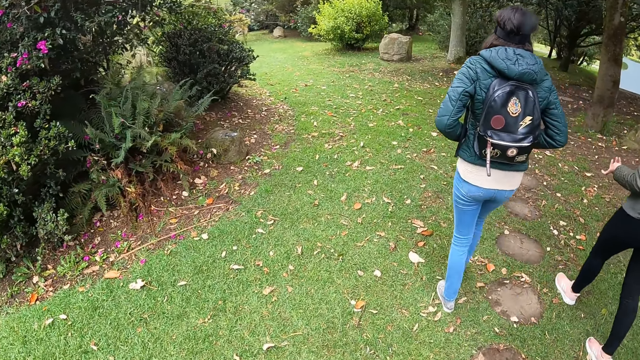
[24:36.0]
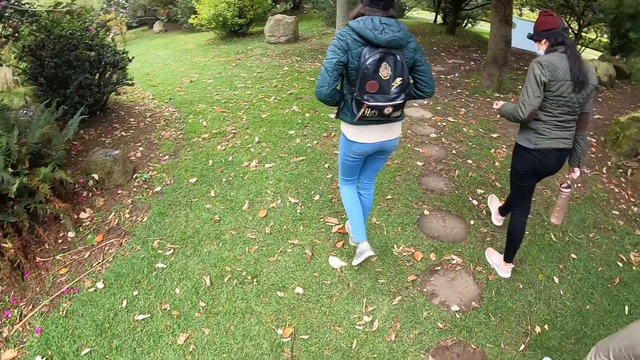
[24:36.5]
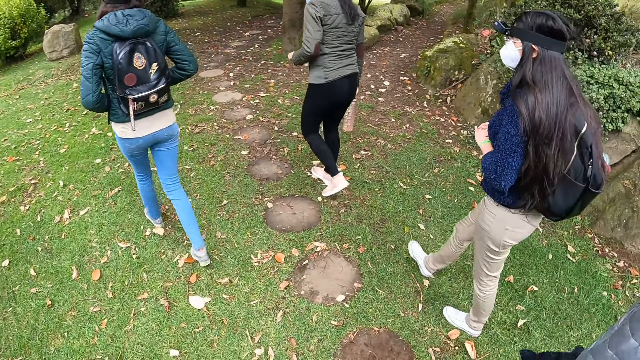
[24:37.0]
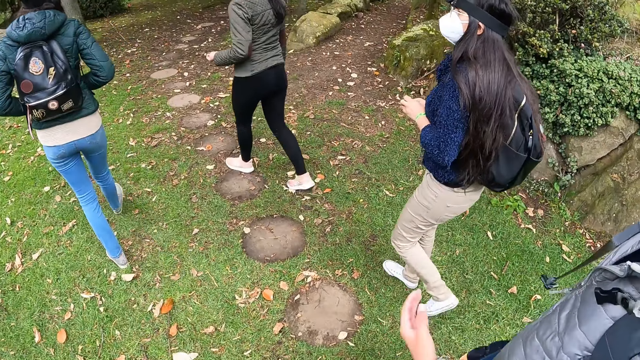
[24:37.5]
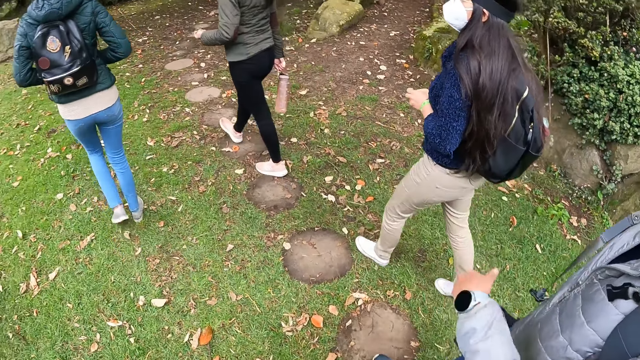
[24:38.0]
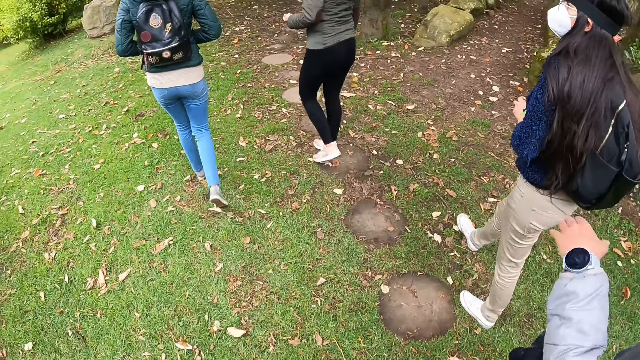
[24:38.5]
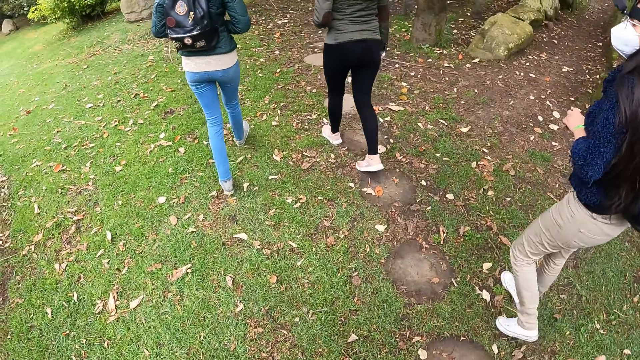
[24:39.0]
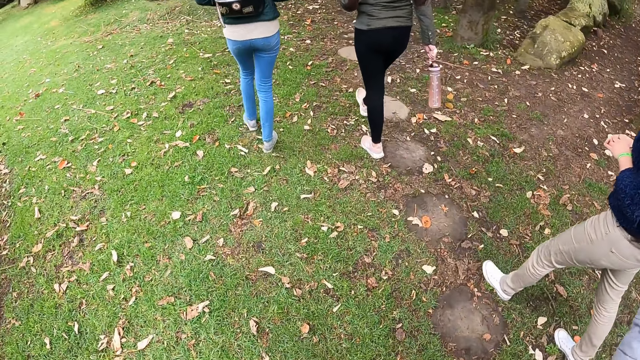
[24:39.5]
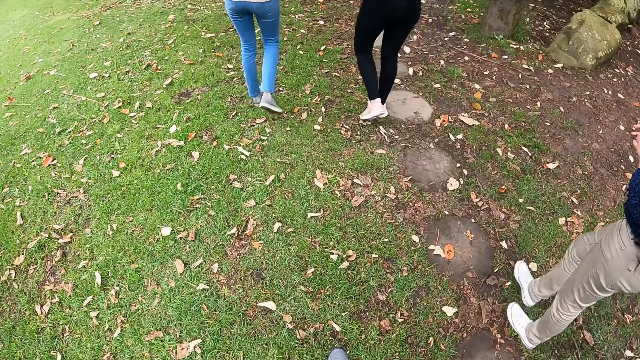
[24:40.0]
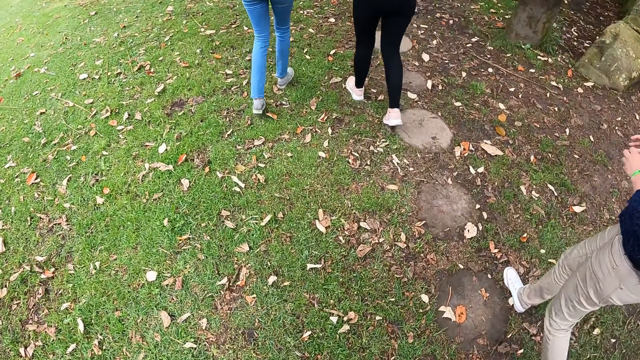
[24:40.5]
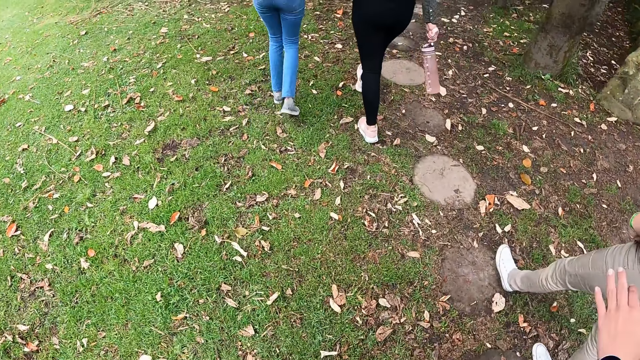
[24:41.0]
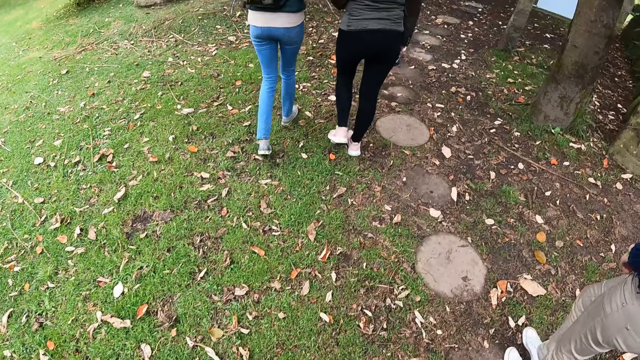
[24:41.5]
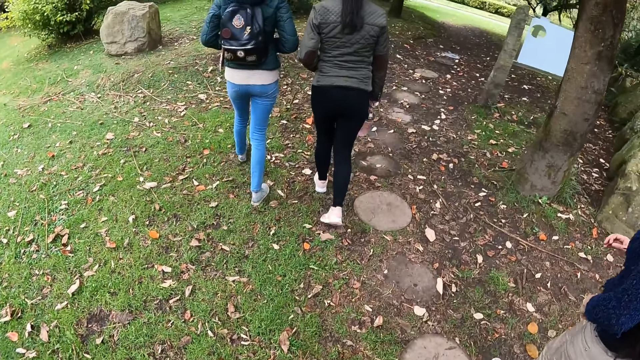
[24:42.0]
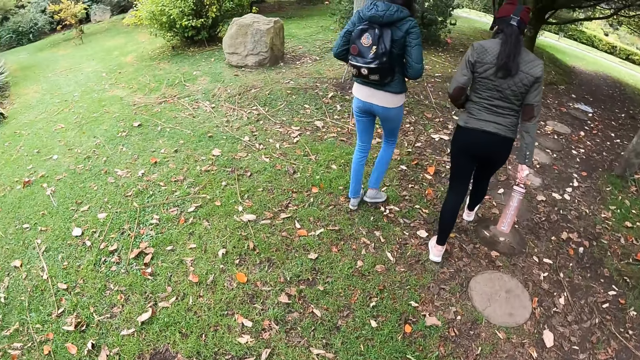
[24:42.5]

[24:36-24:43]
The camera wearer interacts with a woman and another woman. The first woman gesticulates with her left hand.

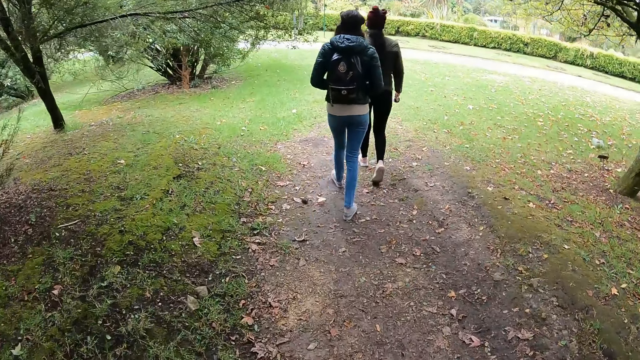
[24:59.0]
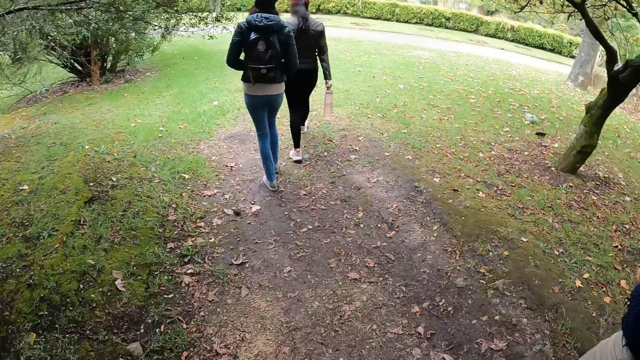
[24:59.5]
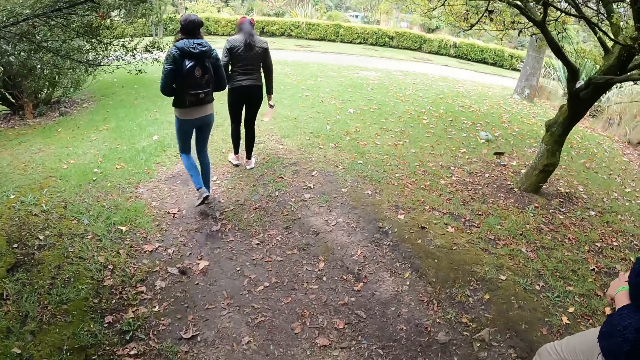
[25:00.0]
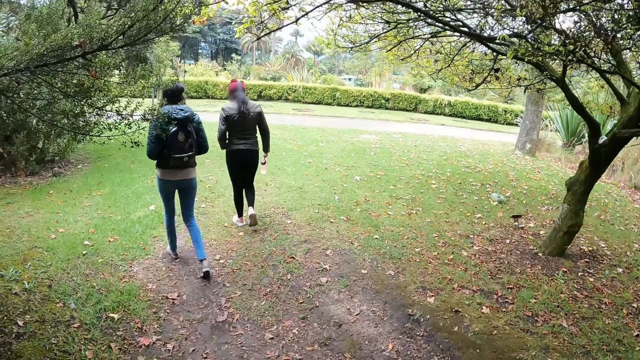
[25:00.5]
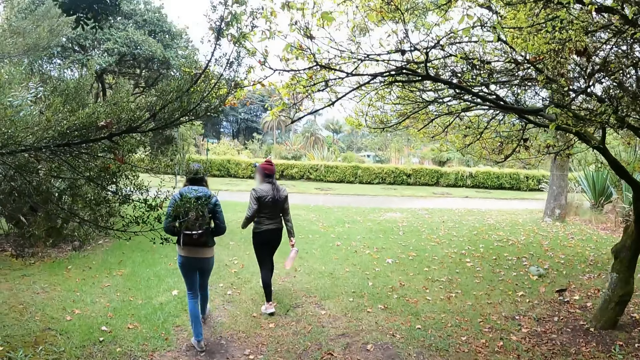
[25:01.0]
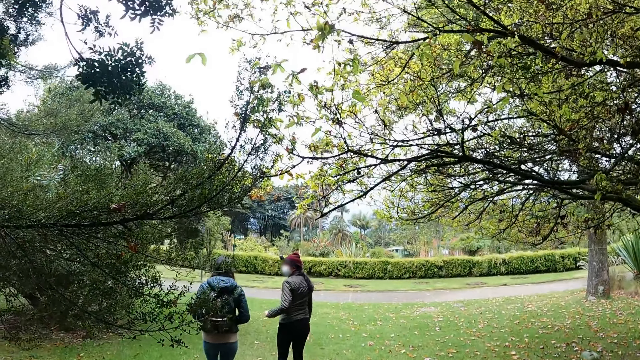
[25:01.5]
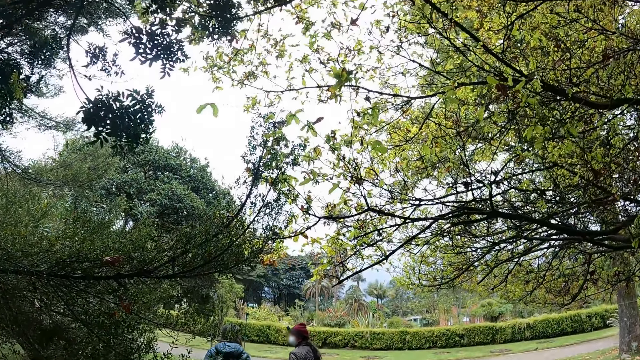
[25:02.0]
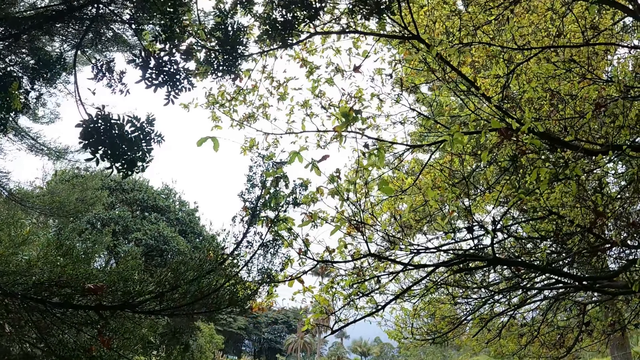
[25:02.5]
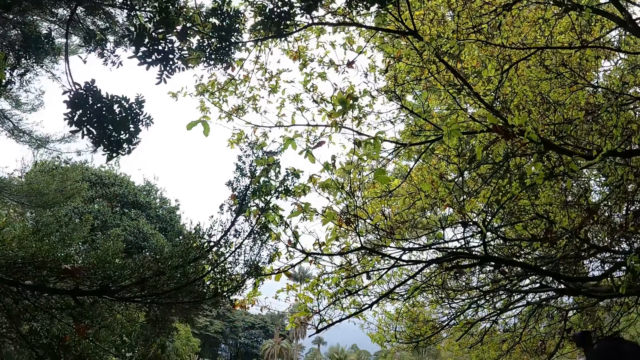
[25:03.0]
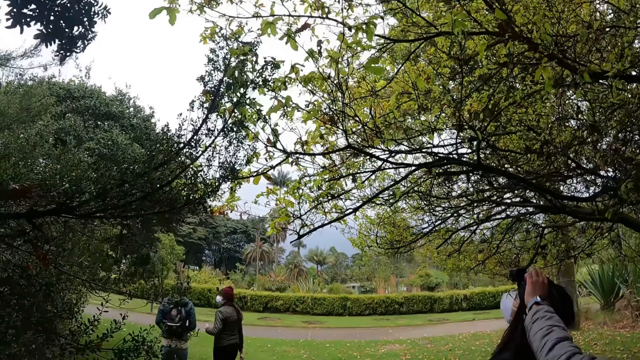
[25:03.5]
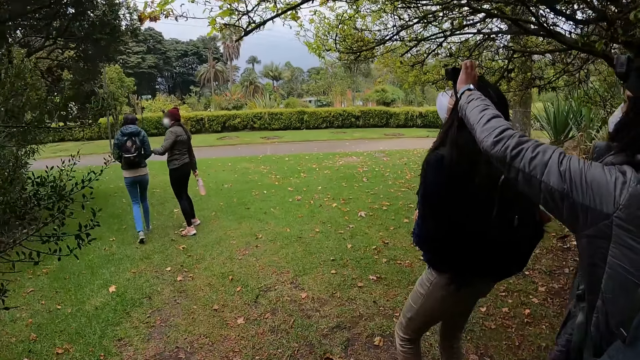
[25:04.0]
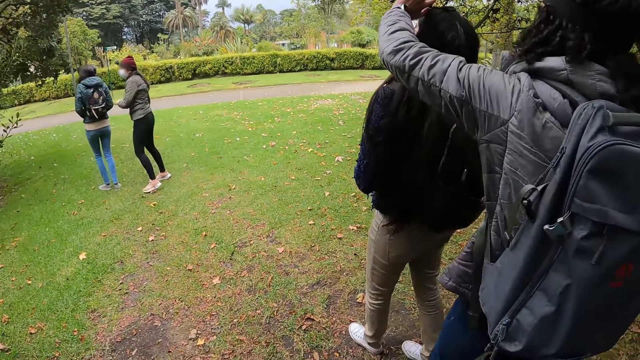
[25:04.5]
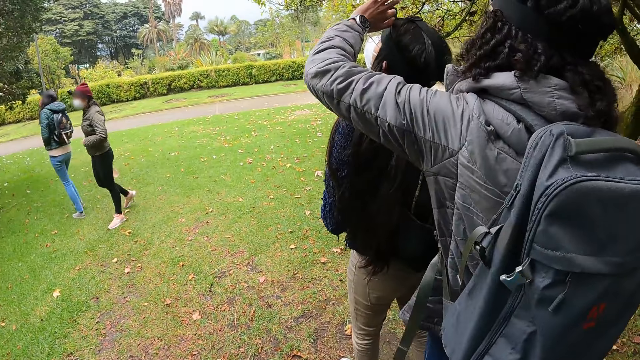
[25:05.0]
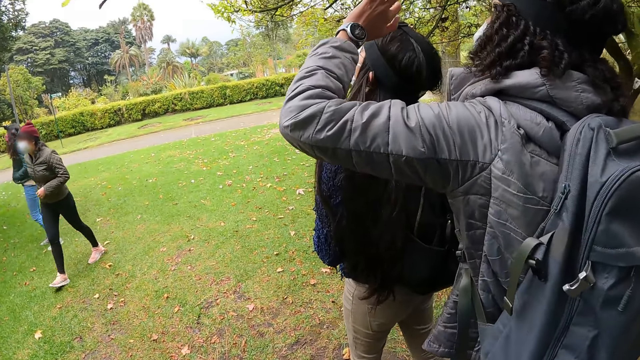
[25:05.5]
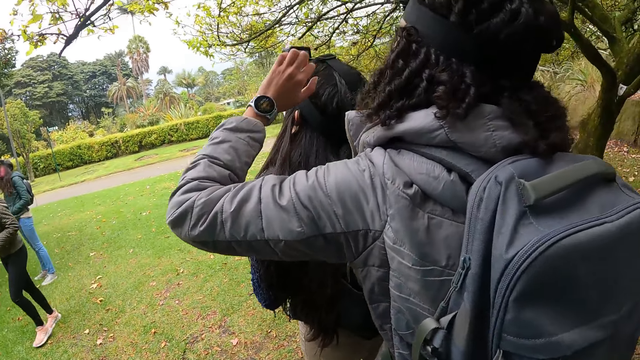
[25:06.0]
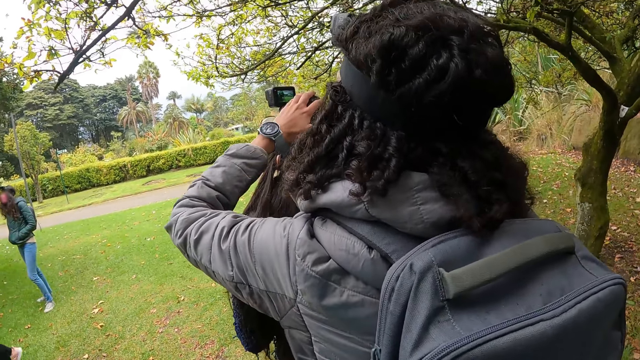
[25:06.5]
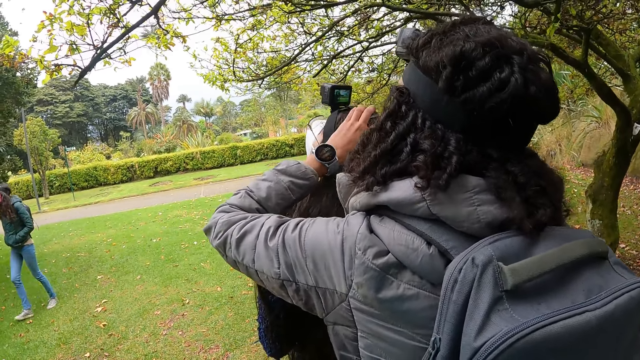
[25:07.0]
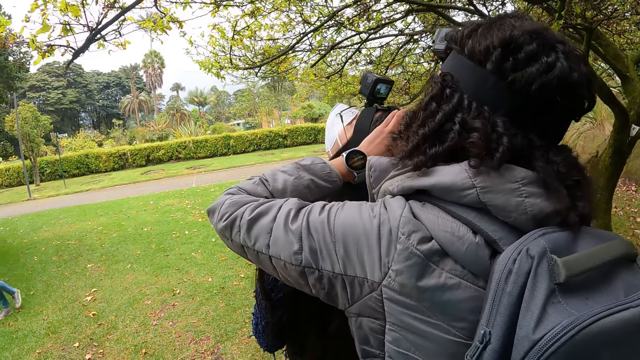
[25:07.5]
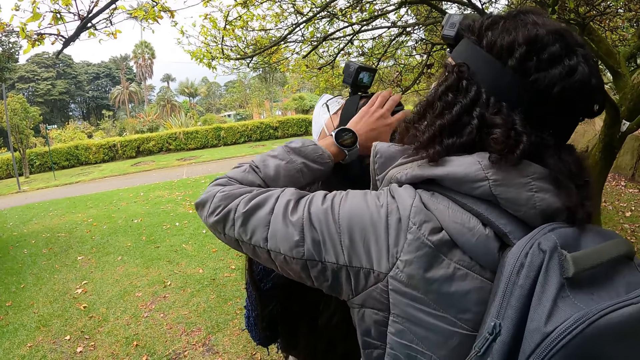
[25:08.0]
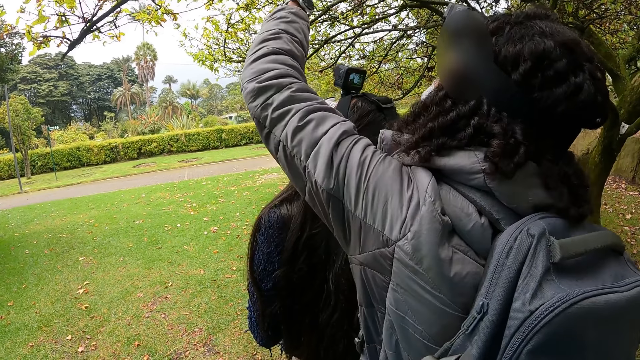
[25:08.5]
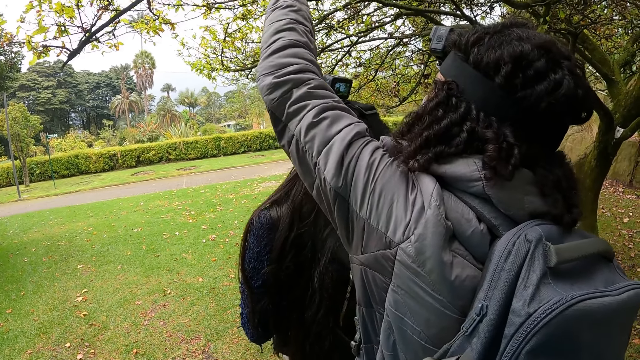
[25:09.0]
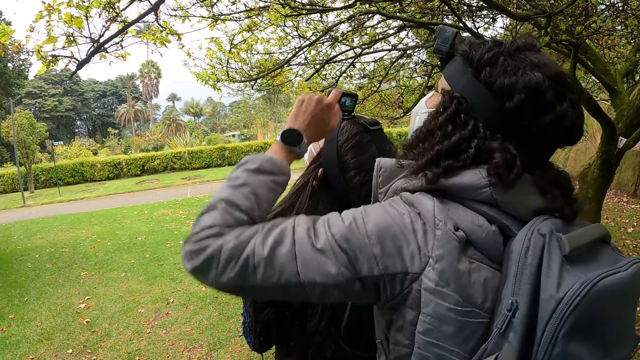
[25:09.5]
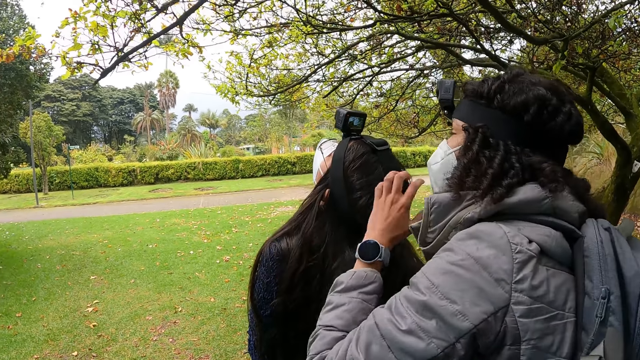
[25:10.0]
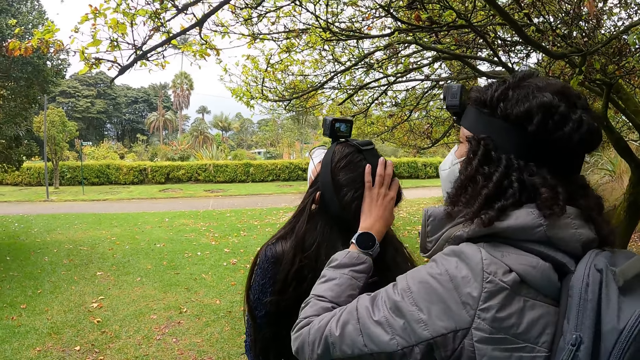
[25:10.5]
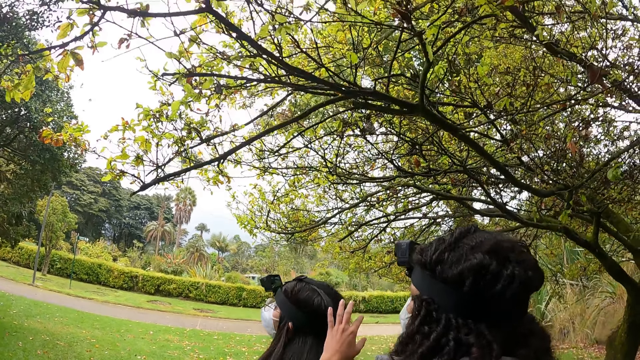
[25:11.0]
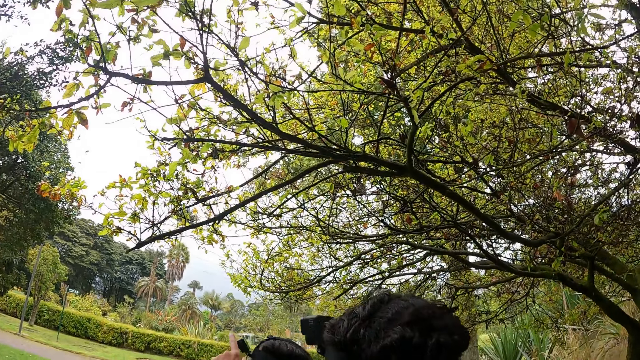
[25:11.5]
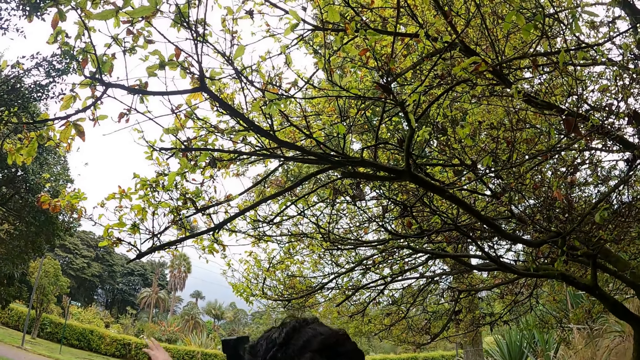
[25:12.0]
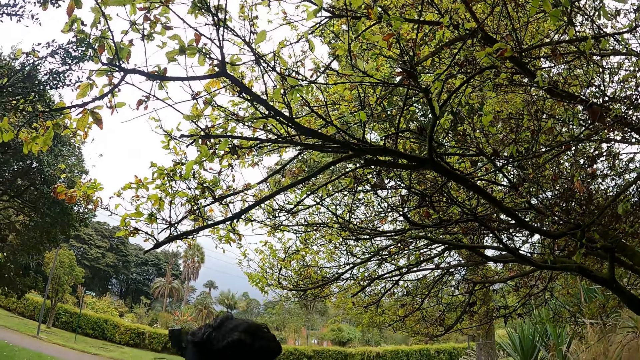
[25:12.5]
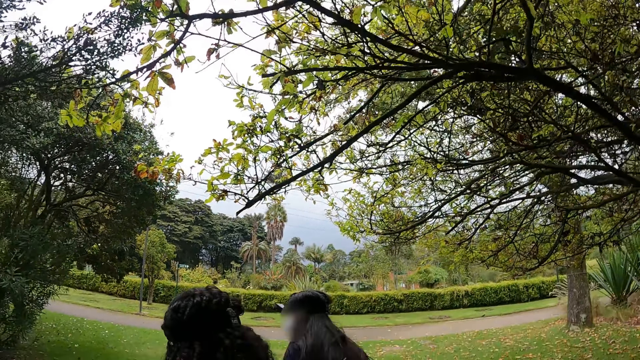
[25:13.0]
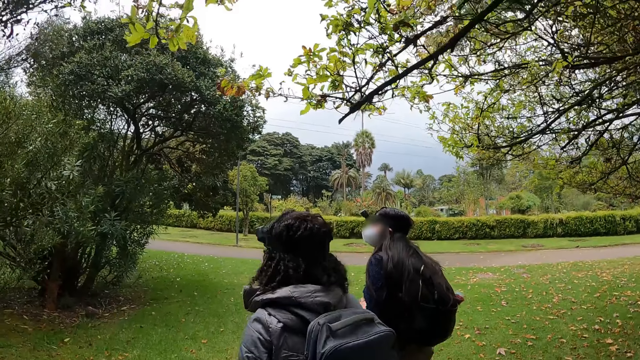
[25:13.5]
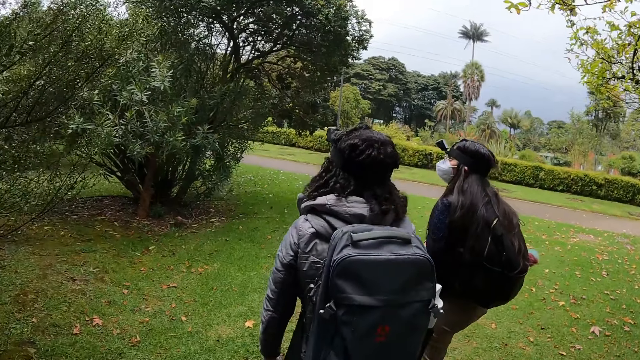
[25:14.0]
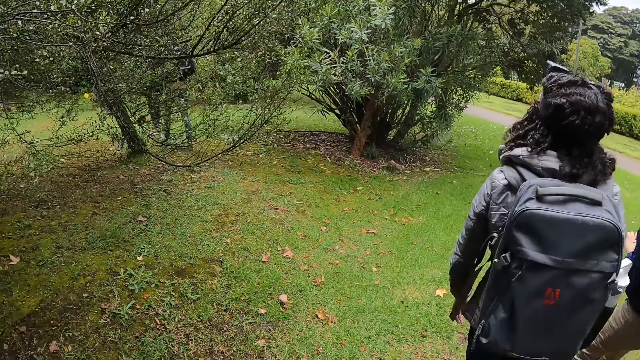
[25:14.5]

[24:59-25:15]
The camera wearer looks up. A woman interacts with another woman. The first woman operates the camera on the head of the other woman with her left hand. The other woman interacts with the first woman. The first woman tilts the head of the other woman with her left hand. The first woman gesticulates with her left hand. The first woman tilts the head of the other woman with her left hand. The camera wearer walks.
